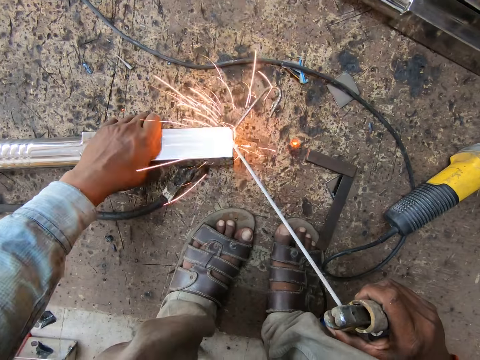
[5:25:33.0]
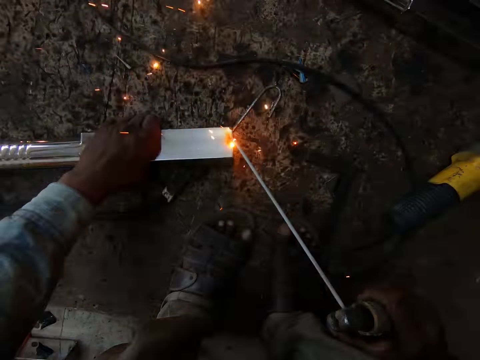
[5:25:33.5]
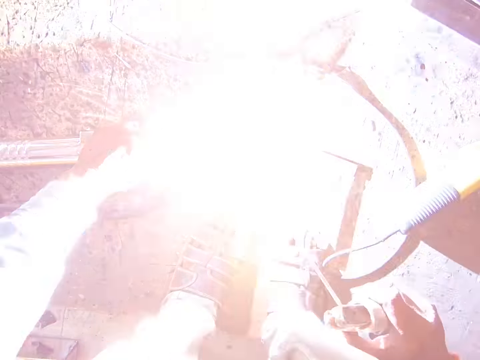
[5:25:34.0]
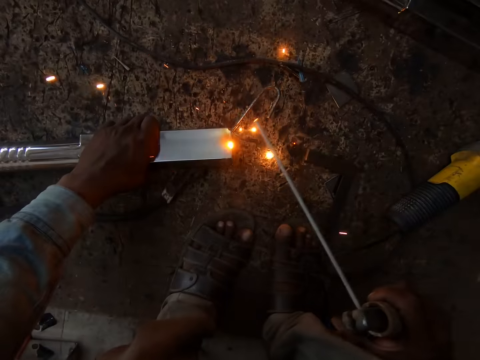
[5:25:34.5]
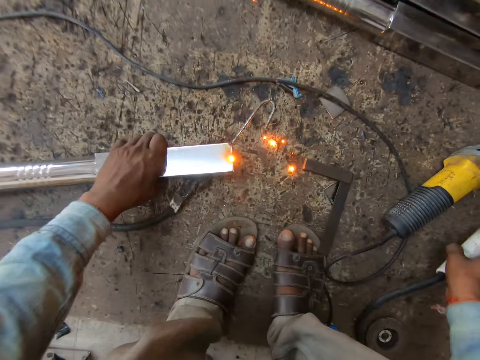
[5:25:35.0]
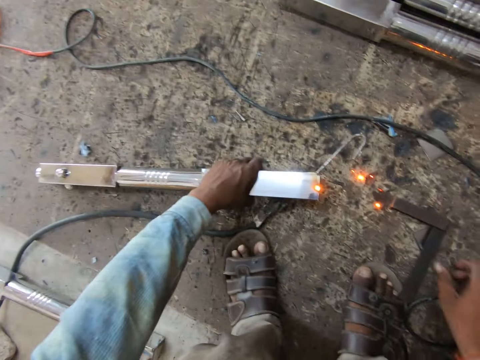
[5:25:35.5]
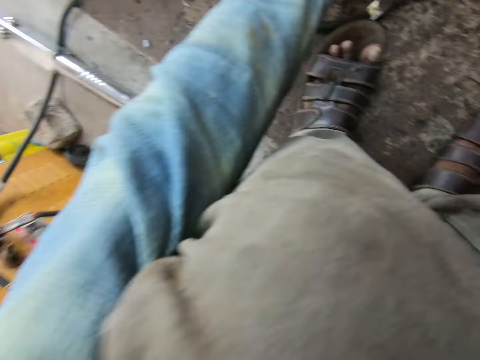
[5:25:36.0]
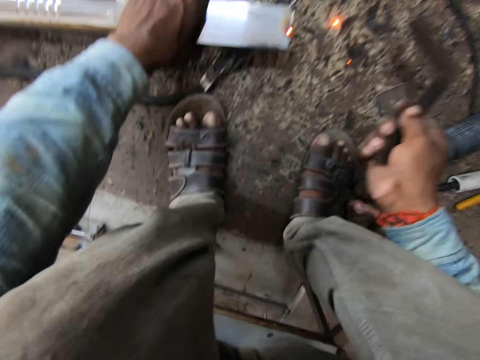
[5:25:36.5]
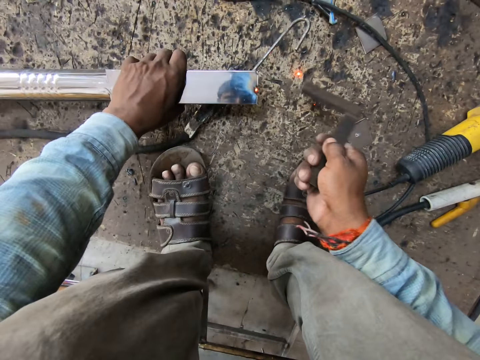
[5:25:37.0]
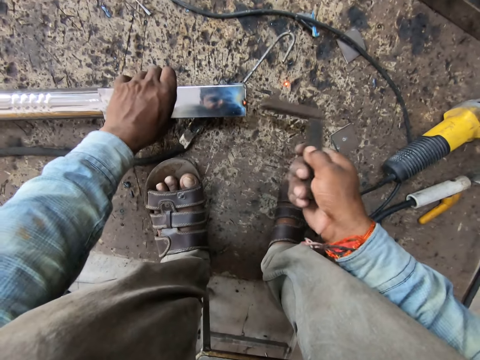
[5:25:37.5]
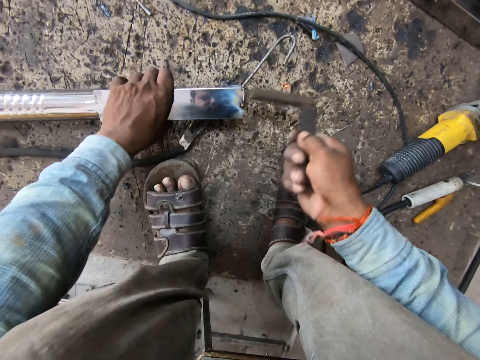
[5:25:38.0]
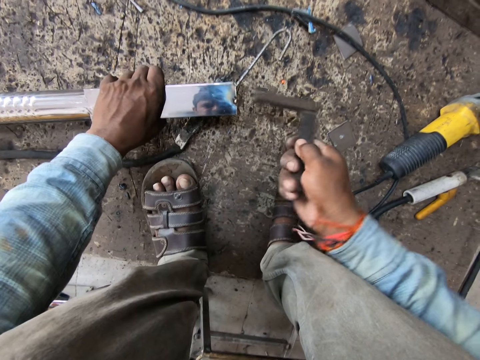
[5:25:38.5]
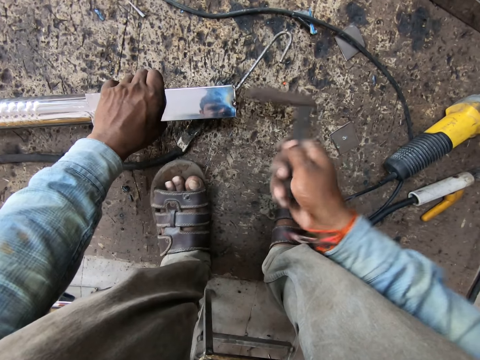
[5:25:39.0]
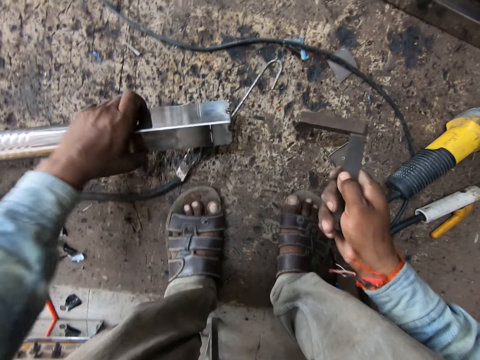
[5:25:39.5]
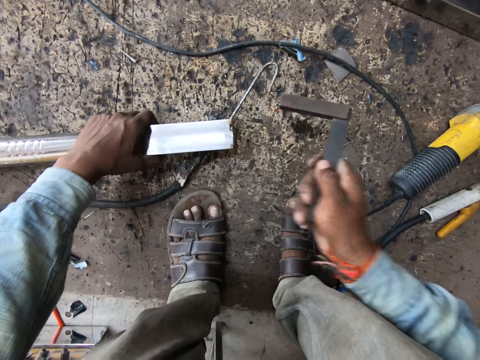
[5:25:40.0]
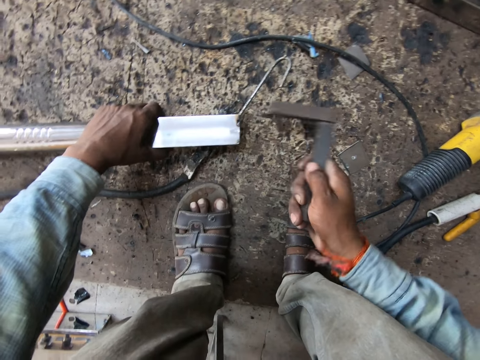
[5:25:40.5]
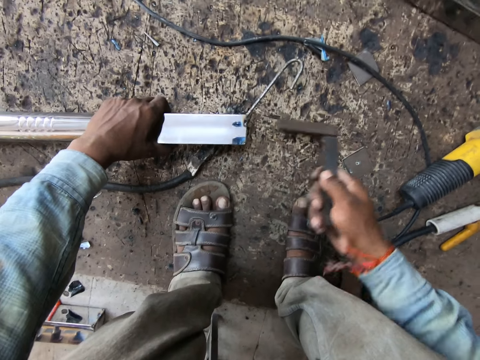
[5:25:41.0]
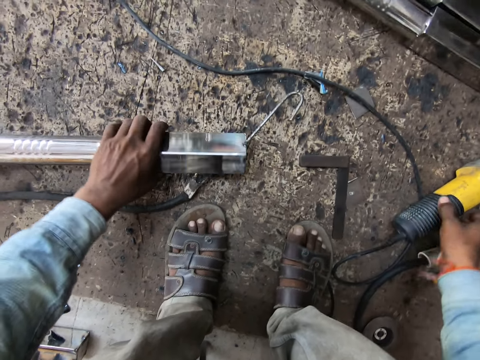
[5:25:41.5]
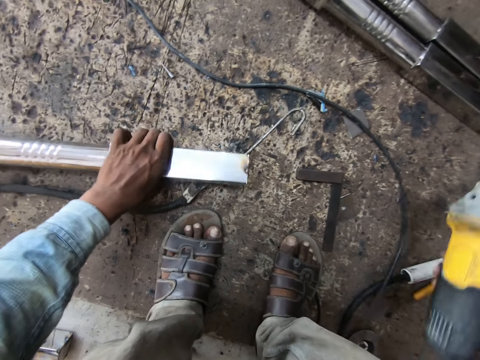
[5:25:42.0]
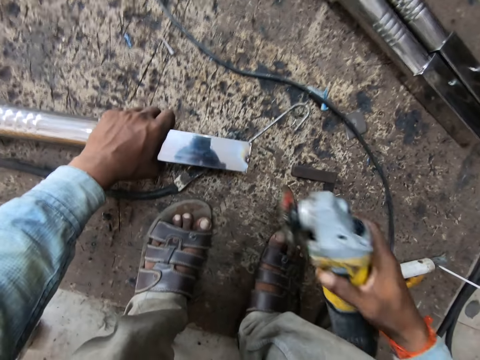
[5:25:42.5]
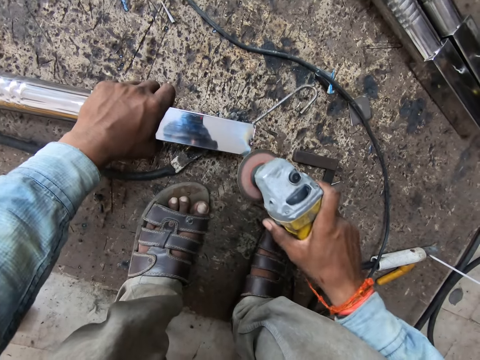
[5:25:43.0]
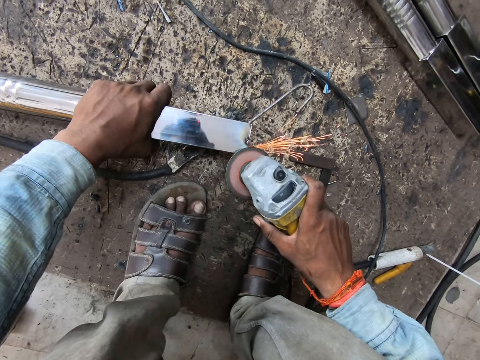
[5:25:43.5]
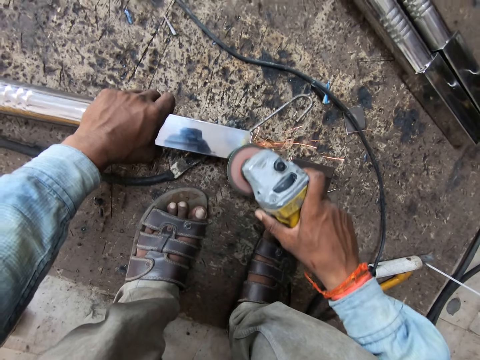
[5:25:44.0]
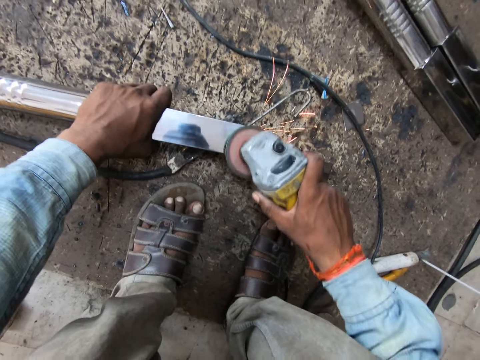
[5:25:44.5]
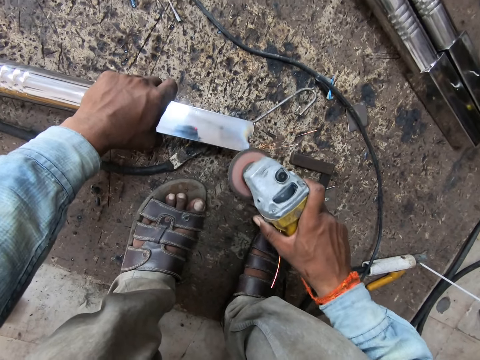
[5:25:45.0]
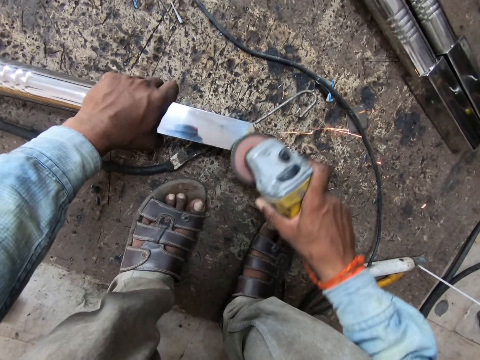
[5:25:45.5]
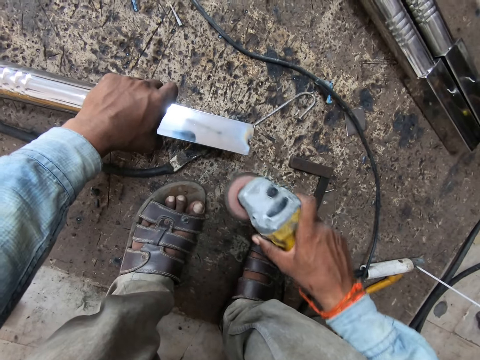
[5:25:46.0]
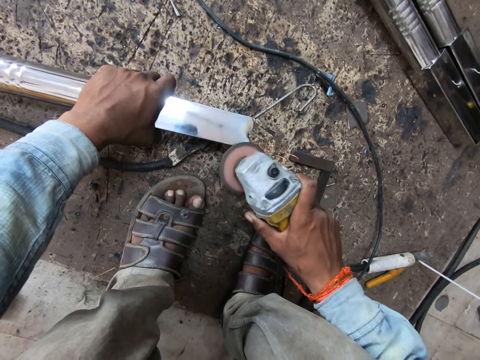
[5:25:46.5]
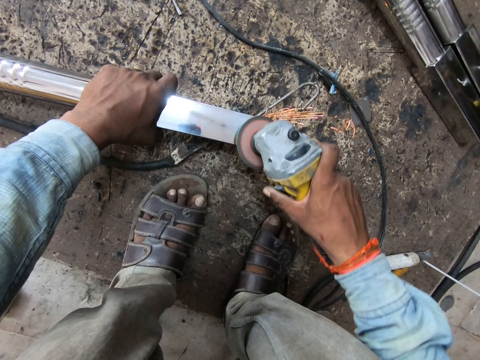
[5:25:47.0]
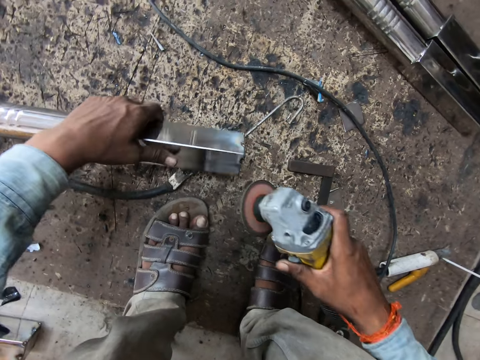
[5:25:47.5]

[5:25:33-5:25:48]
The camera wearer drops the electrode holder on the floor with his right hand. He picks the frame square from the floor with his right hand. He hits the steel with the frame square in his right hand. He drops the frame square on the floor with his right hand. He picks the angle grinder from the floor with his right hand. He files the steel with the angle grinder in his right hand.

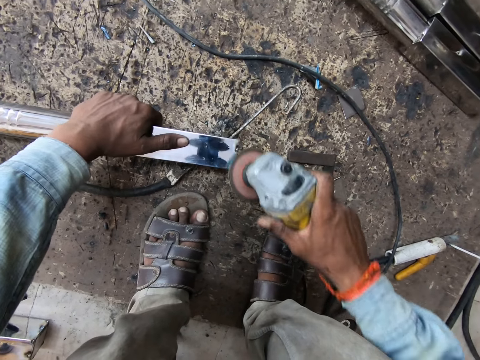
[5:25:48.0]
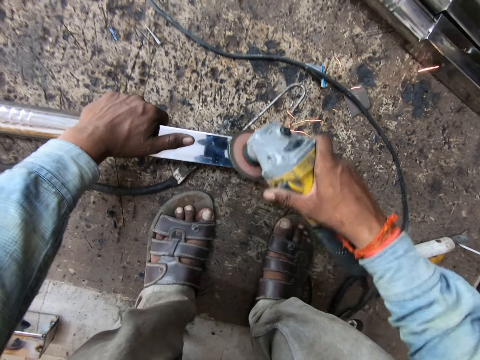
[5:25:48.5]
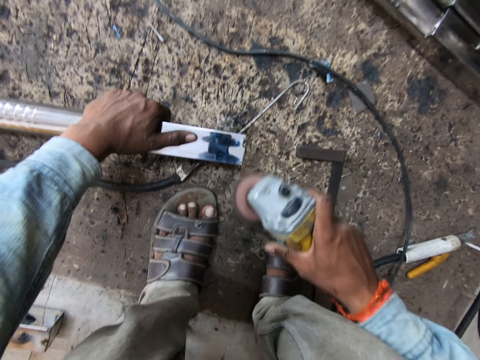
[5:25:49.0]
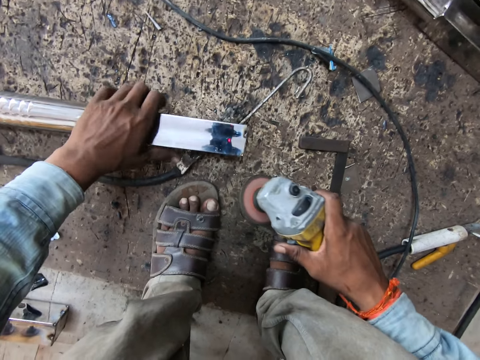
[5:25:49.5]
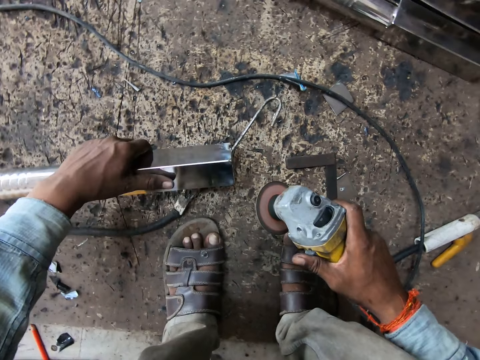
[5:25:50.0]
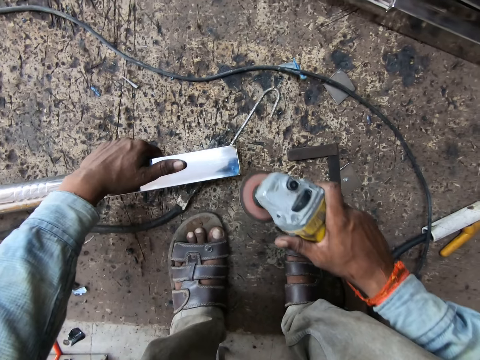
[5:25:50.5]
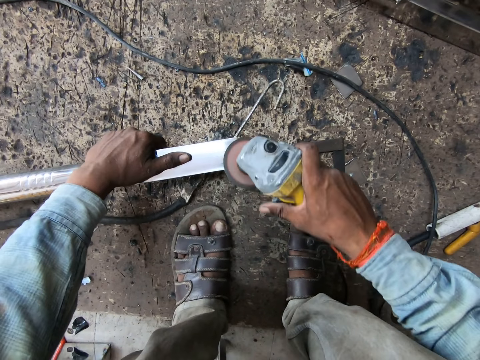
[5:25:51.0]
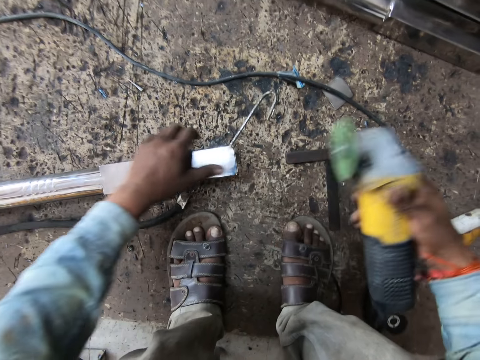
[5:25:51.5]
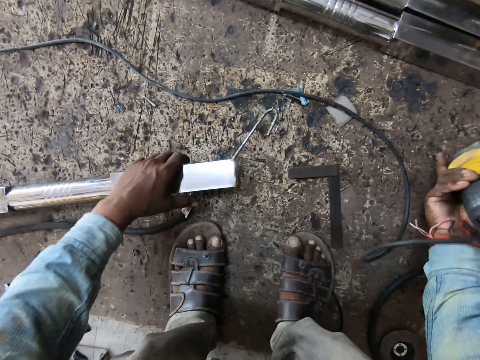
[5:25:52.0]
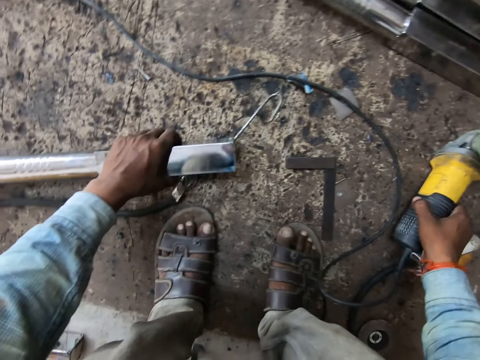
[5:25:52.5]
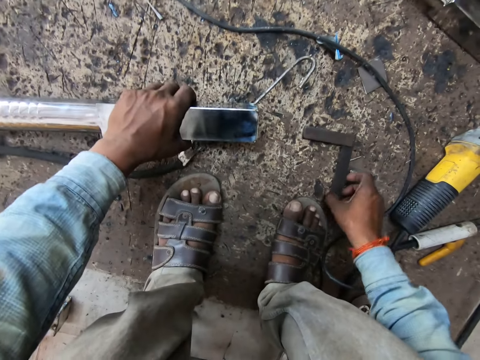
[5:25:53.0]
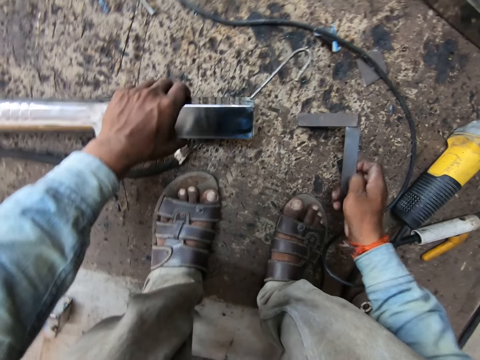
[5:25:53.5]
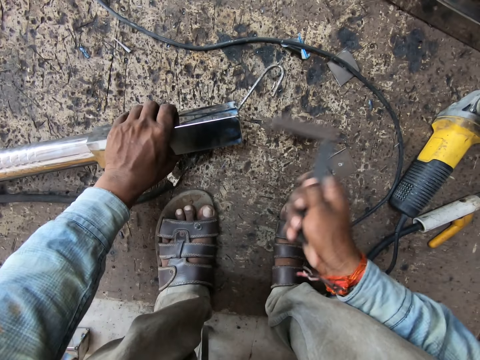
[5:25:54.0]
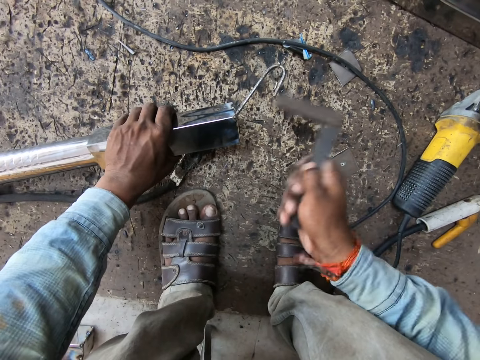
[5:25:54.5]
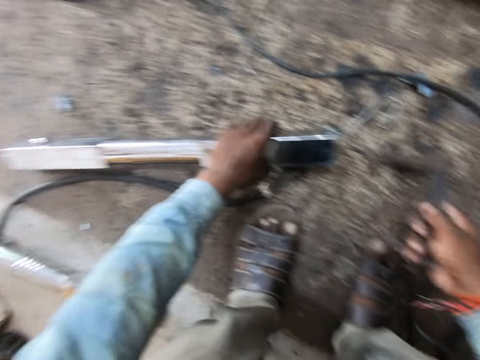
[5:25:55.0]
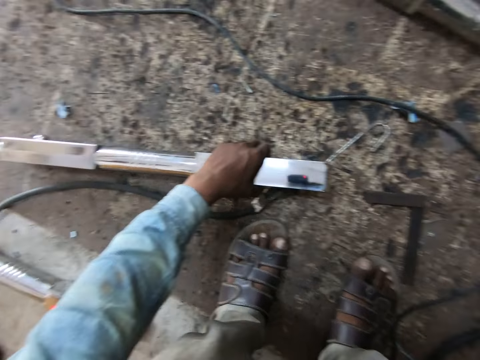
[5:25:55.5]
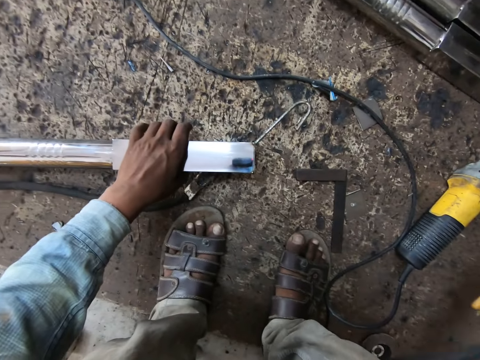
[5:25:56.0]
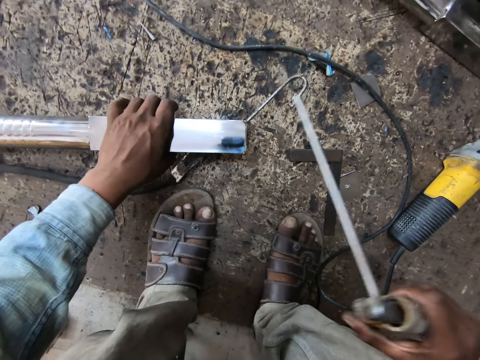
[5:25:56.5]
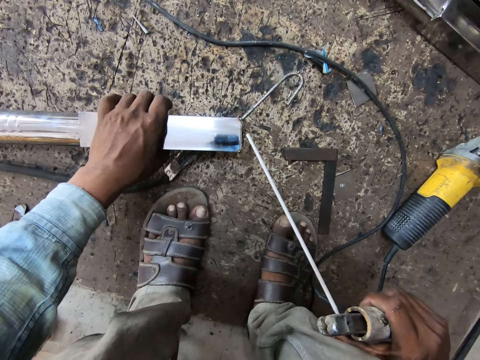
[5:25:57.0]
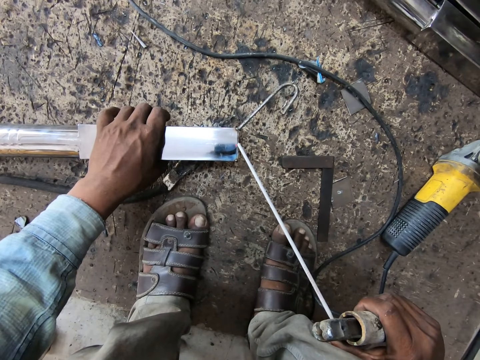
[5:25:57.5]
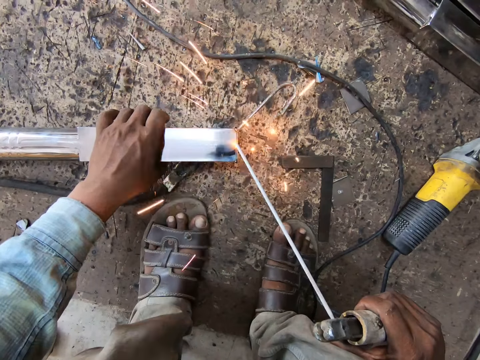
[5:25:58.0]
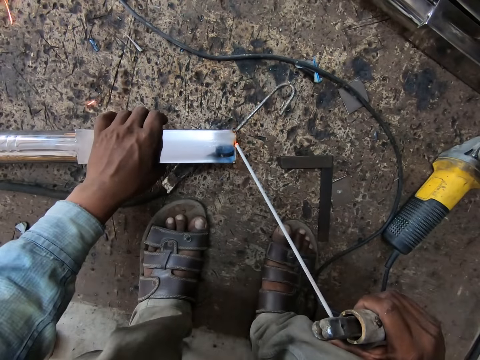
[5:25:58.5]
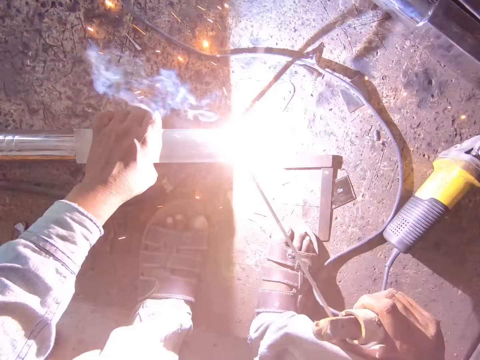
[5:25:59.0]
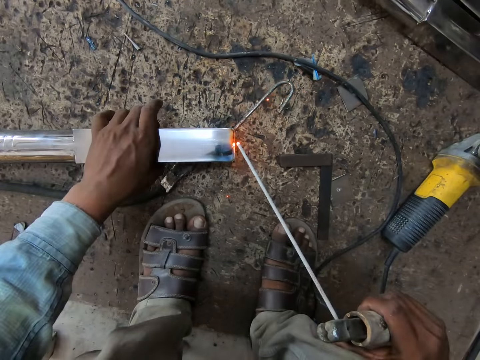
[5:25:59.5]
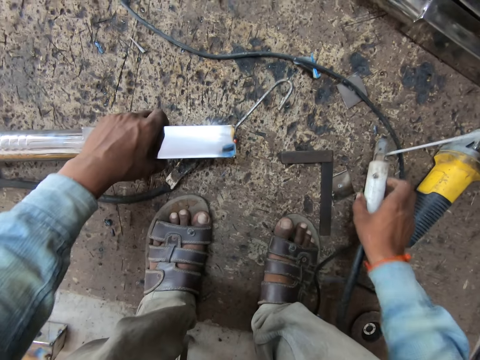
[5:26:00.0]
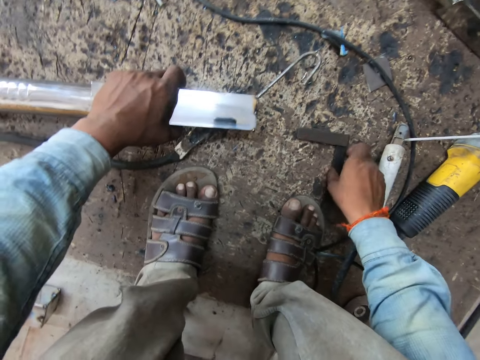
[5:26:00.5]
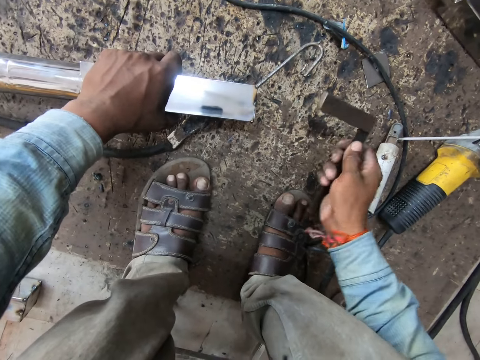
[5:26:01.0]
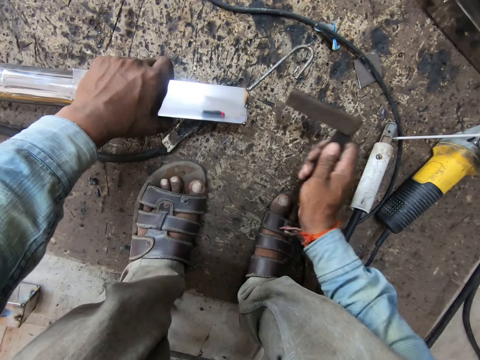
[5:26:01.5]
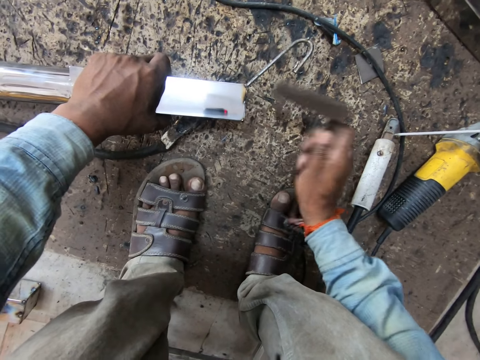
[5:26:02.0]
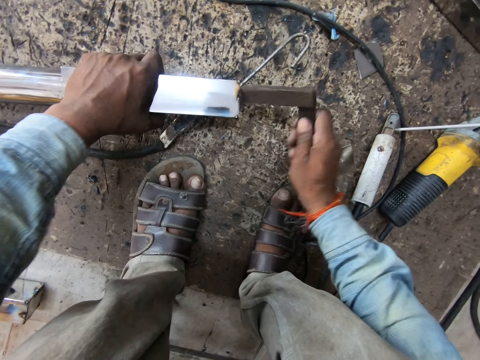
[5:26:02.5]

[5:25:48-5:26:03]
The camera wearer drops the angle grinder on the floor with his right hand. He picks the frame square from the floor with his right hand. He hits the steel with the frame square in his right hand. He drops the frame square on the floor with his right hand. He picks the electrode holder from the floor with his right hand. He welds the steel with the electrode holder in his right hand. He drops the electrode holder on the floor with his right hand. He picks the frame square from the floor with his right hand. He hits the steel with the frame square in his right hand.
